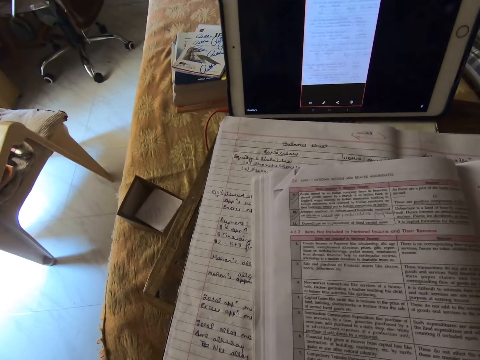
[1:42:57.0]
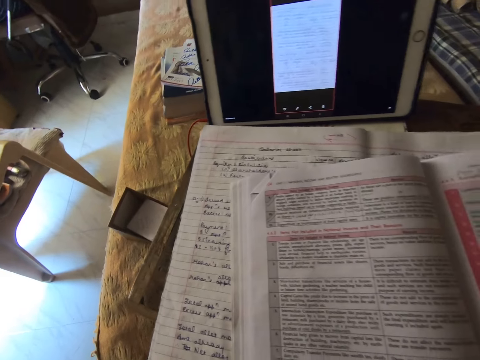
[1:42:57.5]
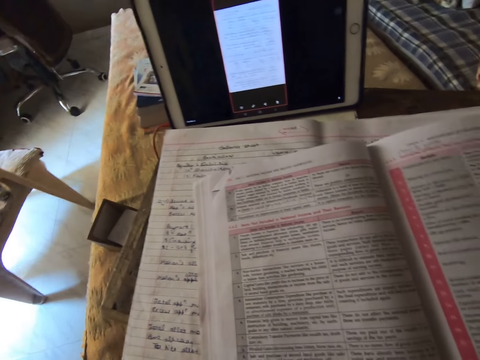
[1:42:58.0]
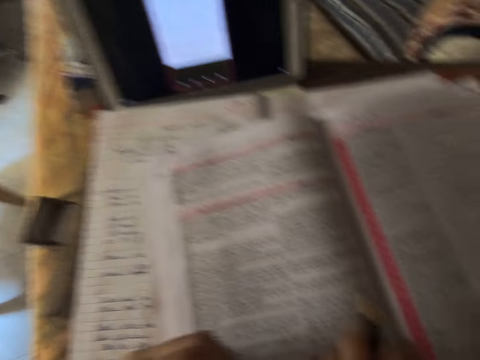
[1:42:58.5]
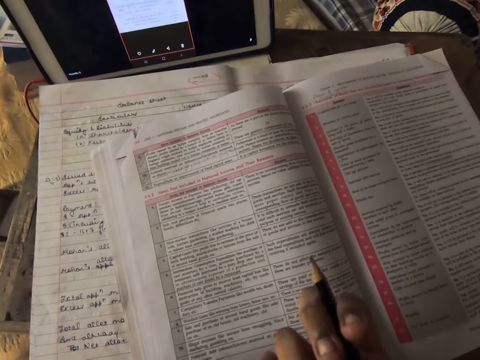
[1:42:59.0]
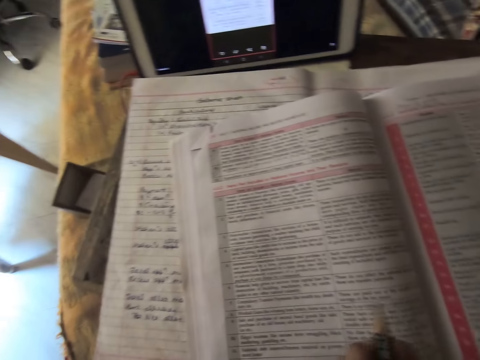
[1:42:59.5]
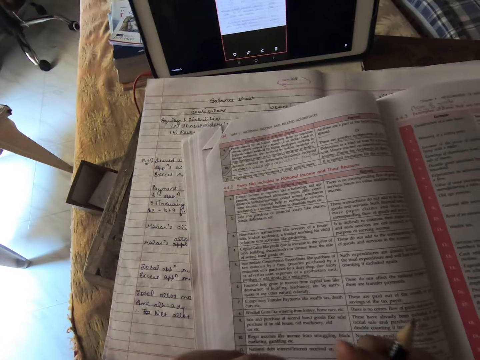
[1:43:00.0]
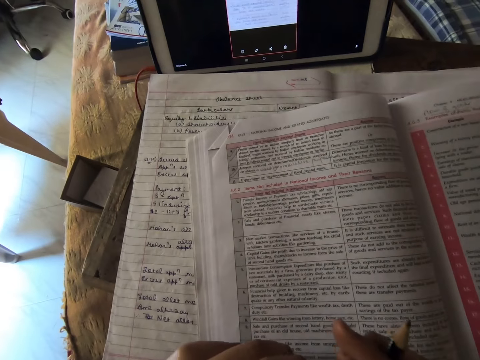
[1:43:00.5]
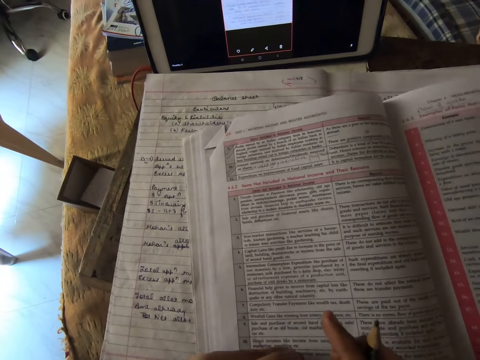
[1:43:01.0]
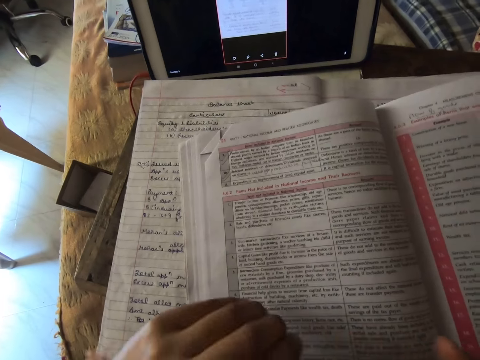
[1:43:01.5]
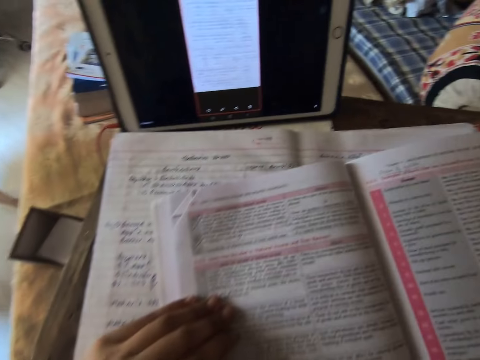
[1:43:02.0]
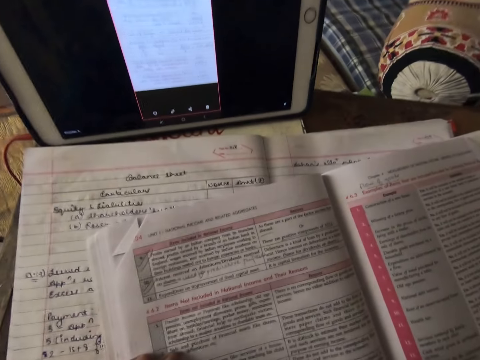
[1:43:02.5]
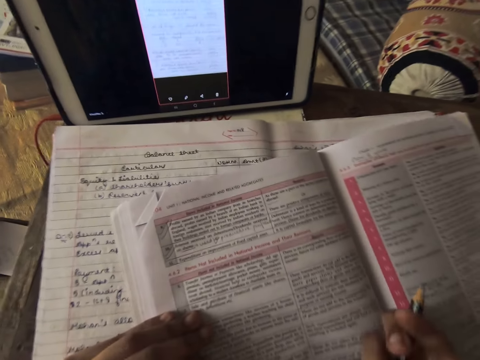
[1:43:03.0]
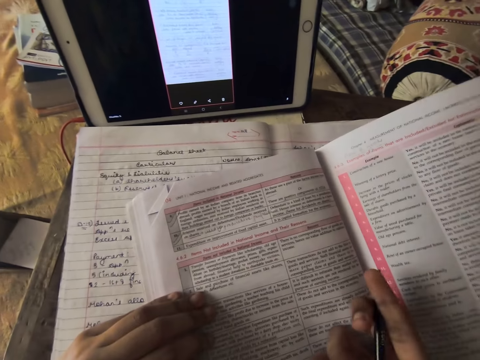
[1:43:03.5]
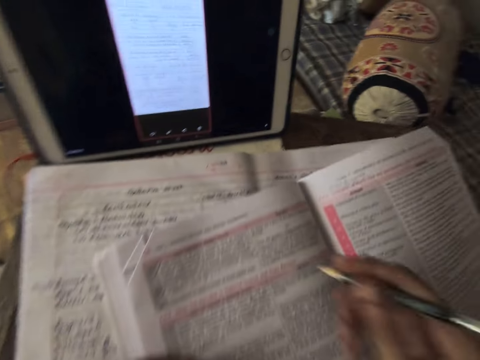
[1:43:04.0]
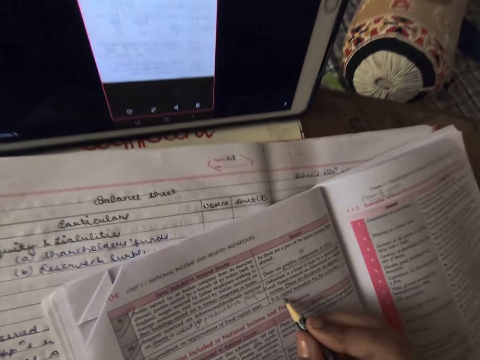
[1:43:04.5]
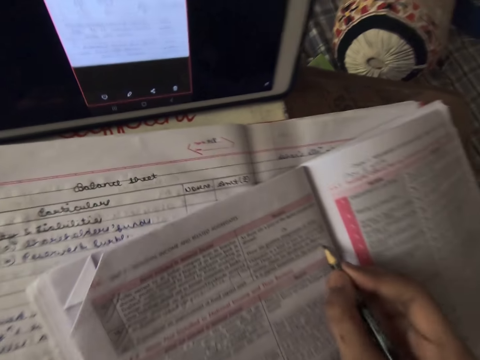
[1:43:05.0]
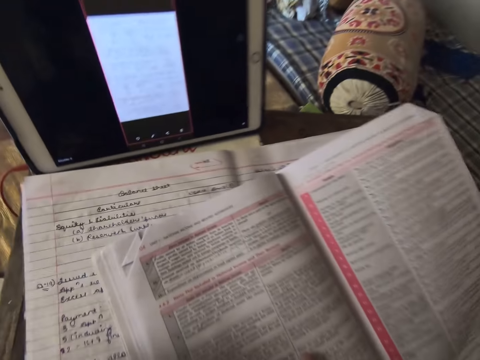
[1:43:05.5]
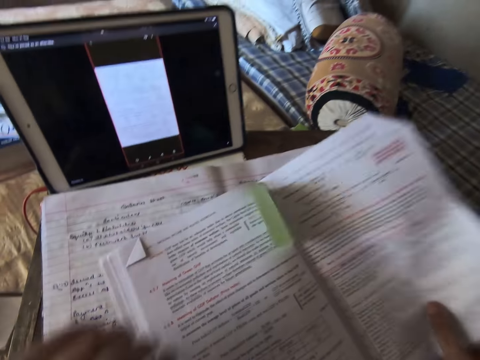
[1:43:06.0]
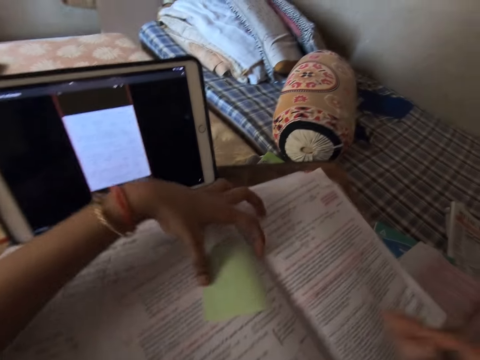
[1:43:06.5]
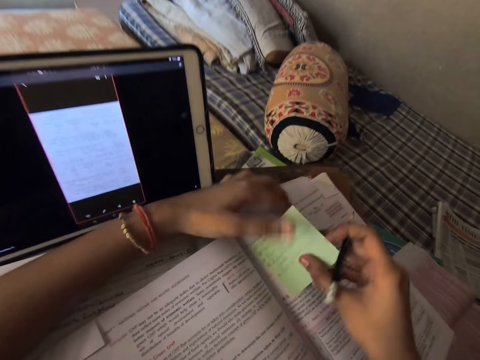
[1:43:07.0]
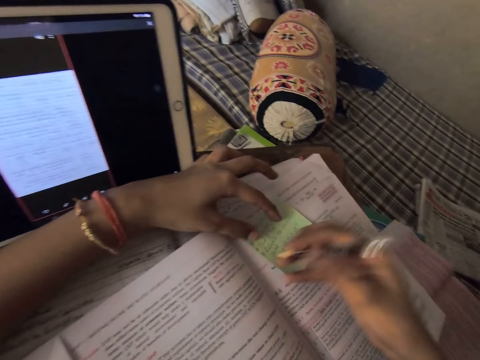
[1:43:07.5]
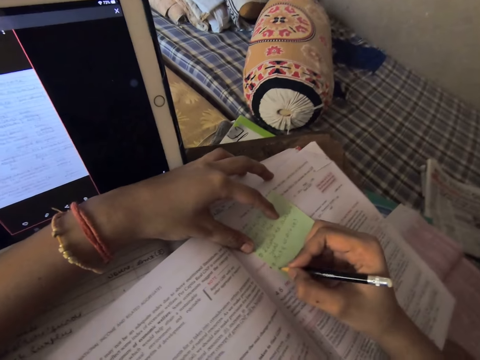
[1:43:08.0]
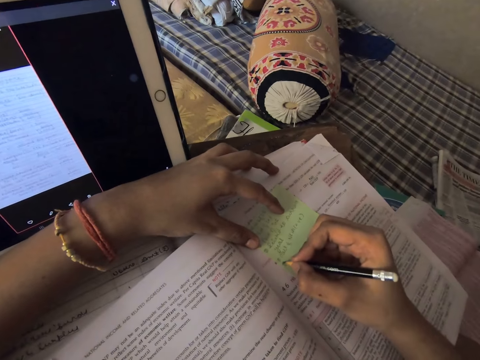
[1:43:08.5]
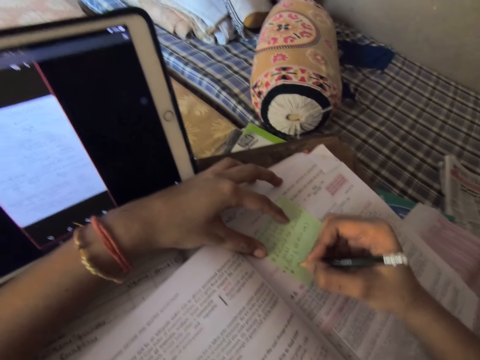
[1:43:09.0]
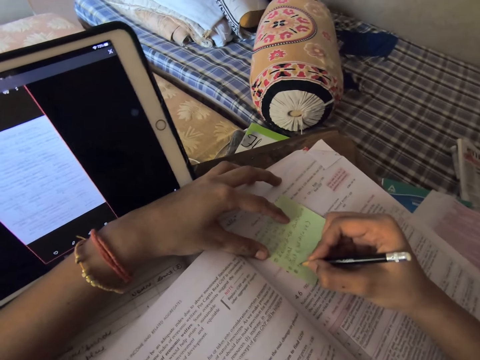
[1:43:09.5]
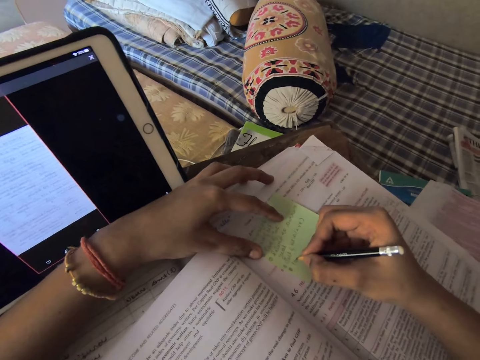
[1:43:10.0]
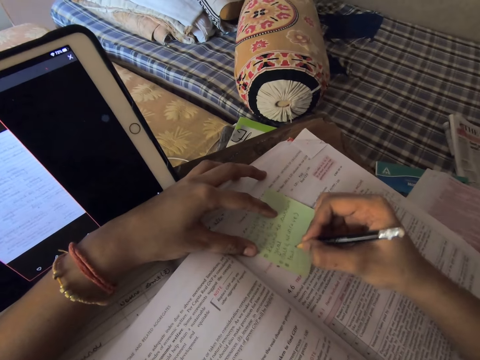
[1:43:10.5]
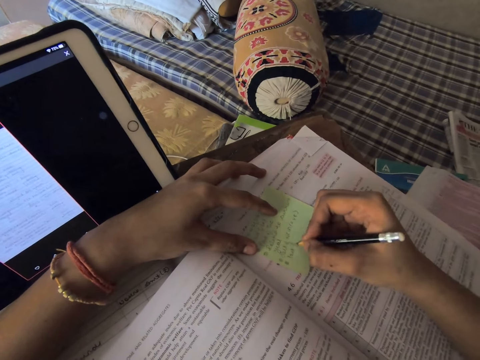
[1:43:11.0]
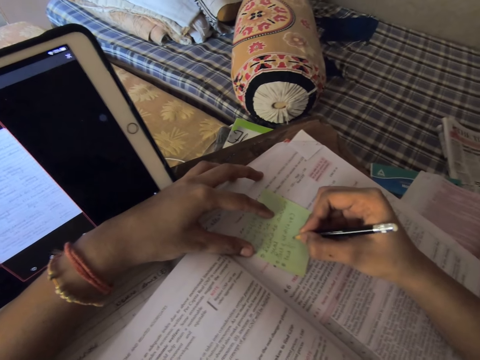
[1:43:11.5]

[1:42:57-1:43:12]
The camera wearer continues to read. She studies the textbook with a pencil in her right hand. She writes on the textbook with the pencil in her right hand. She flips the page of the textbook with her right hand. She adjusts the sticky note on the textbook with her left hand. She writes on the sticky note with the pencil in her right hand.

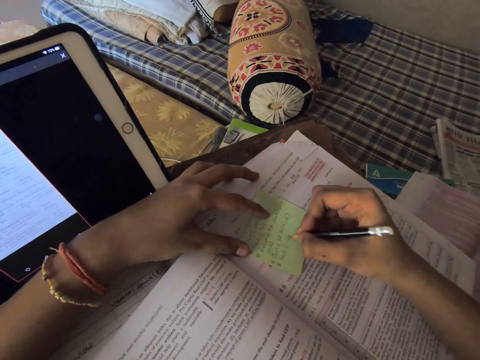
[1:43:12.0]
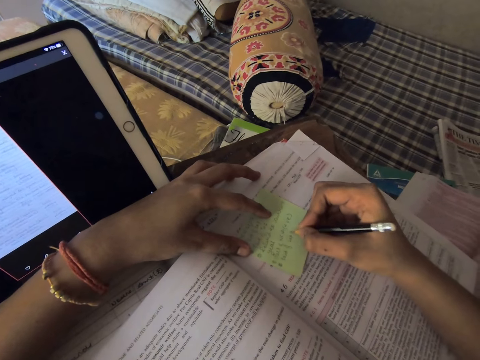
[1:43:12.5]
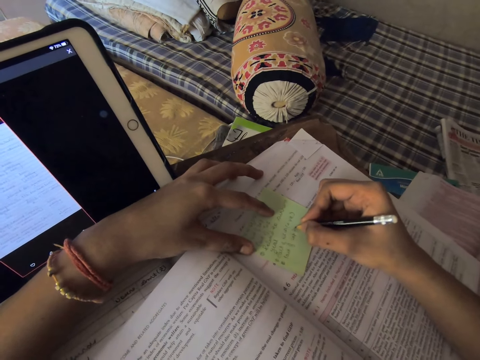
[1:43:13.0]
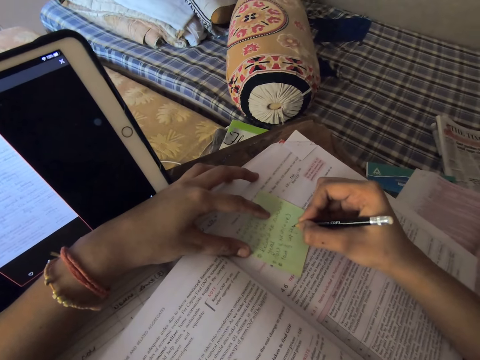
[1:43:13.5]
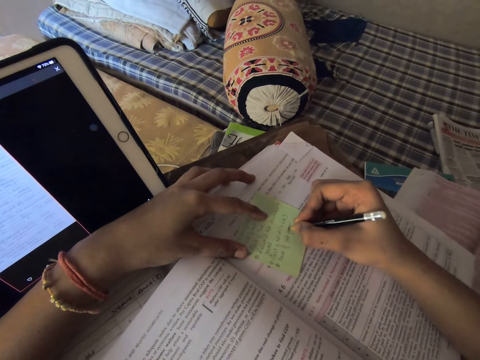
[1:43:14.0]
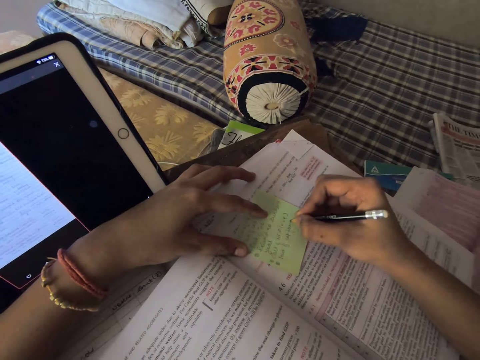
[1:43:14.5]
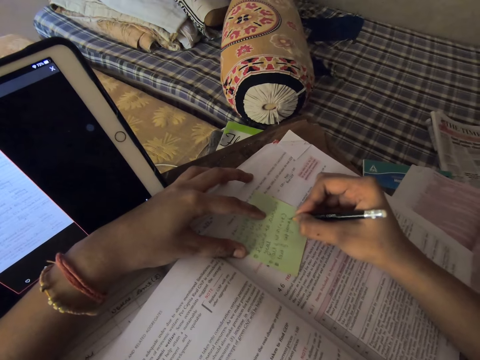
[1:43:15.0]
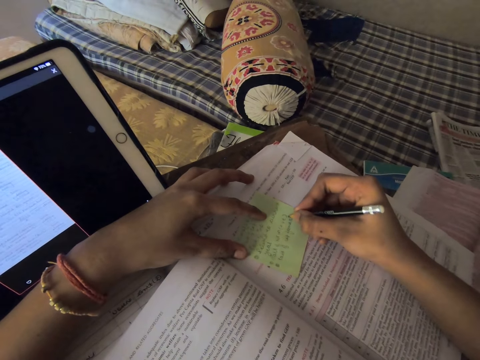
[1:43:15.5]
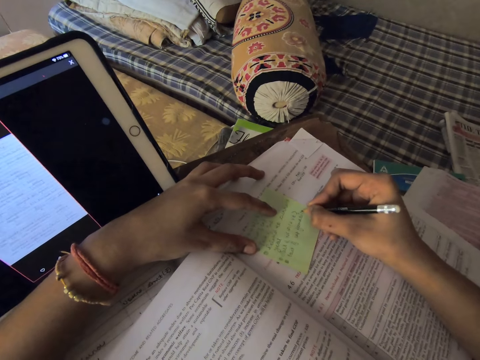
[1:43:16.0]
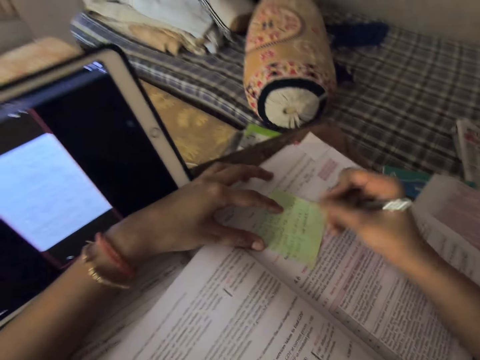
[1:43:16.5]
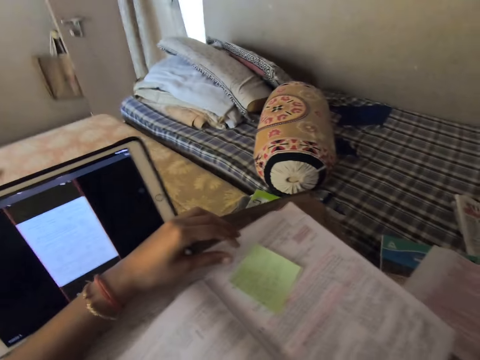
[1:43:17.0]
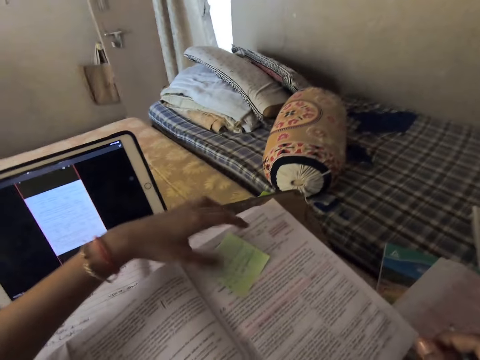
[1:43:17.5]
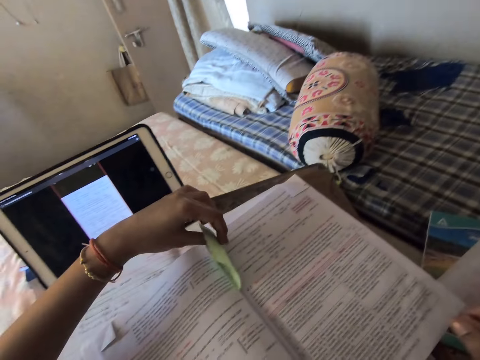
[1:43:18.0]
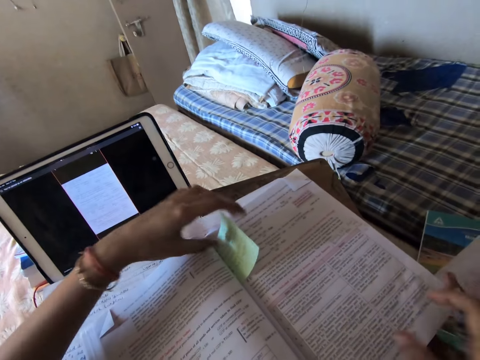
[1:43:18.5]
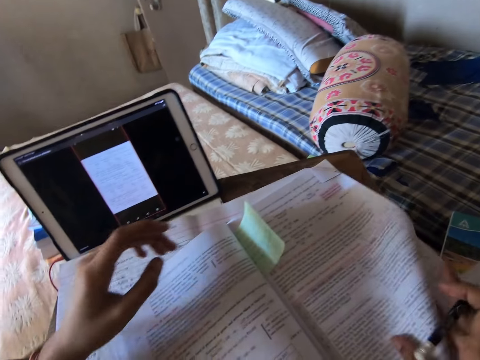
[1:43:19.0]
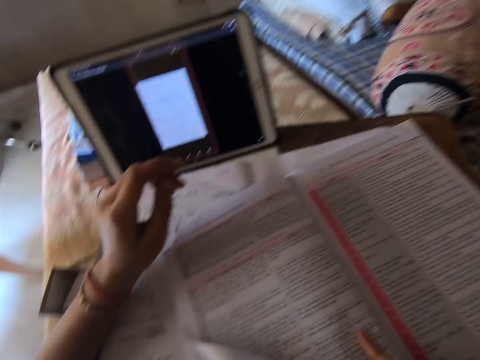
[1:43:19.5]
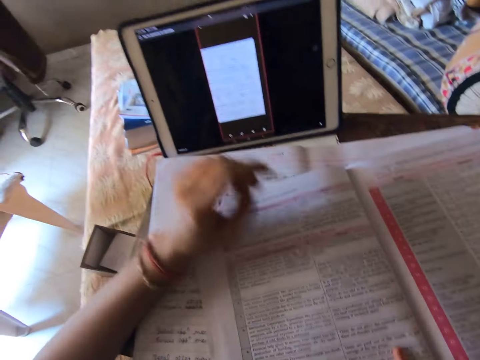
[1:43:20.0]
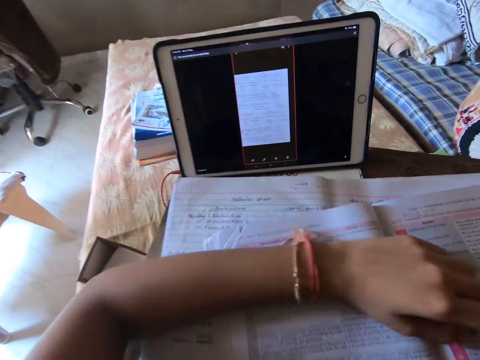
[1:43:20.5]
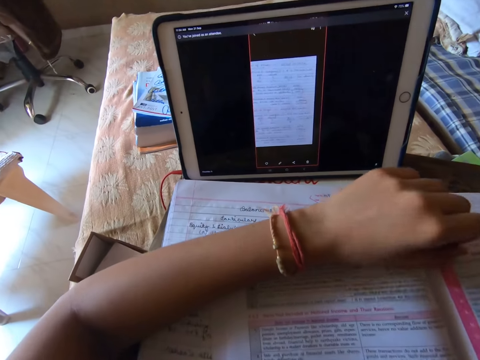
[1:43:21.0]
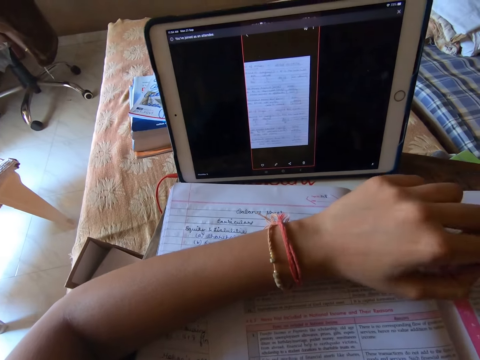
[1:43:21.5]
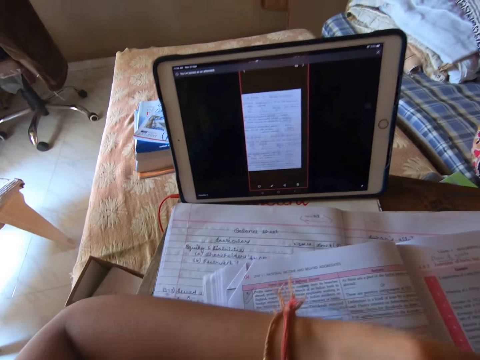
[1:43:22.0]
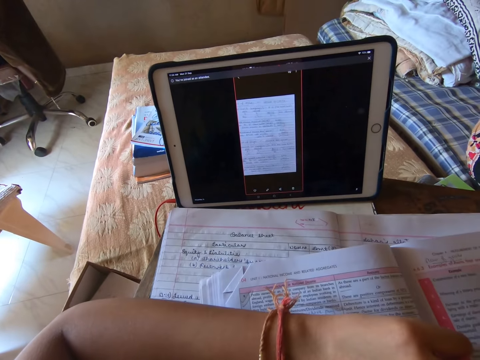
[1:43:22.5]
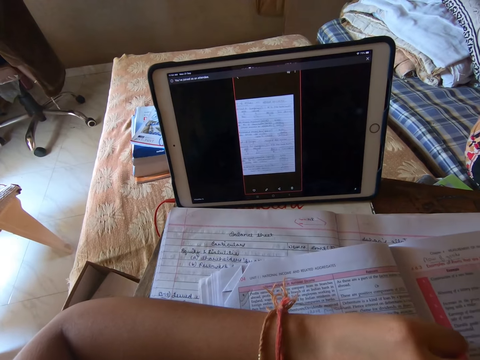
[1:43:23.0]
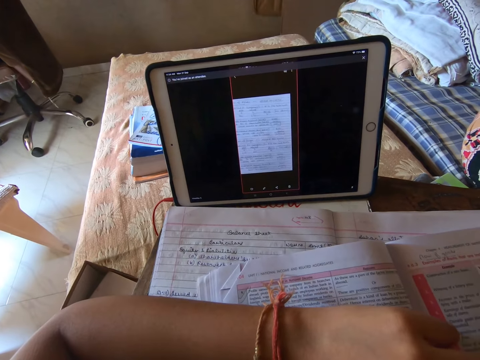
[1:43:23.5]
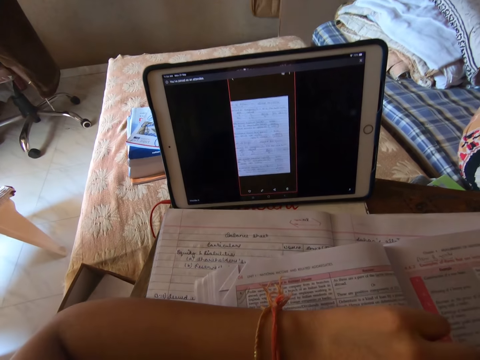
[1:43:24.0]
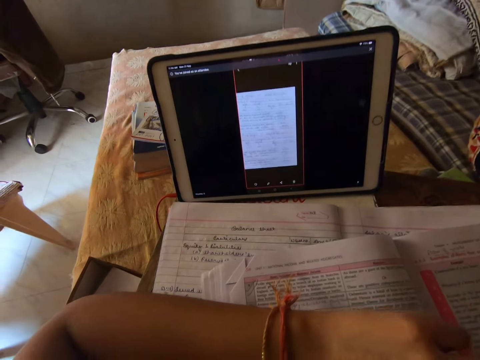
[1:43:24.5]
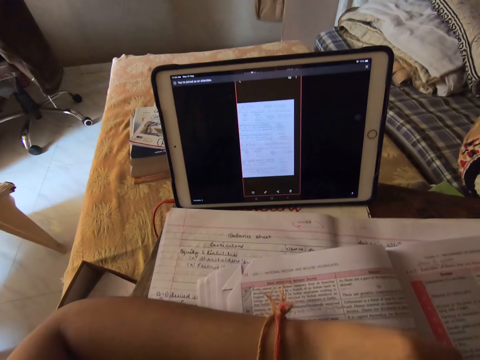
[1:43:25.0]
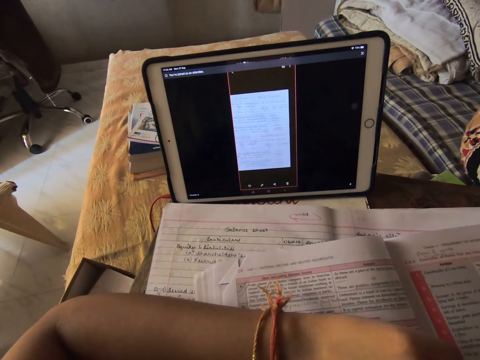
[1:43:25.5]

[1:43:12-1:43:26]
The camera wearer fixes the sticky note in the textbook. They flip the page of the textbook with their right hand. They put their left hand on the book.
